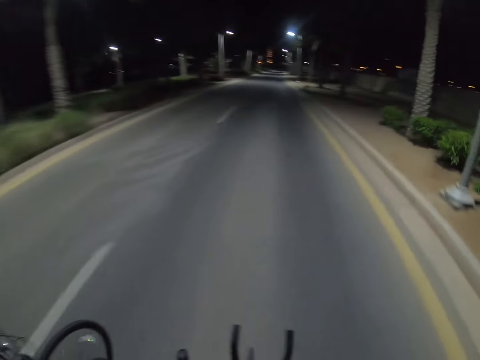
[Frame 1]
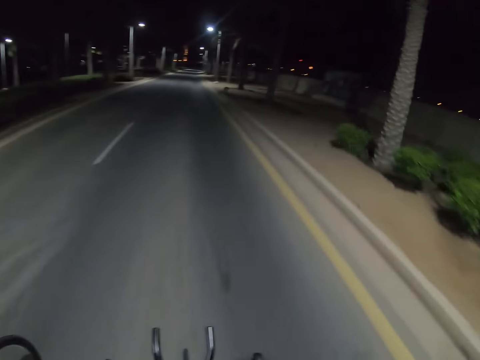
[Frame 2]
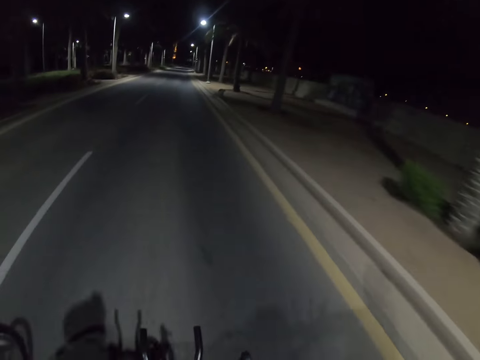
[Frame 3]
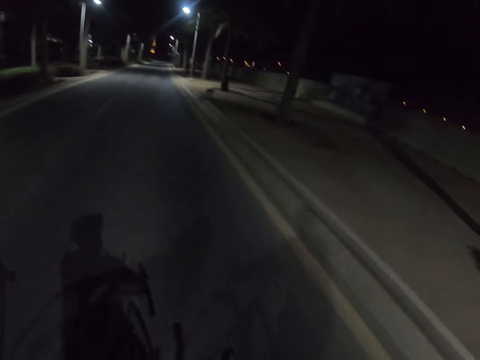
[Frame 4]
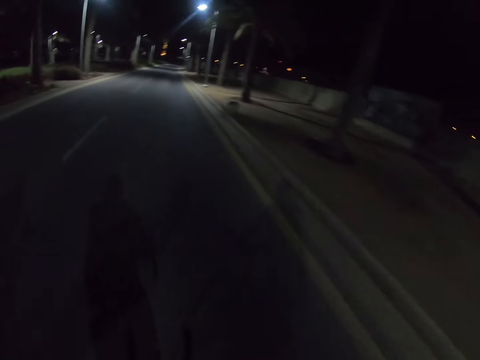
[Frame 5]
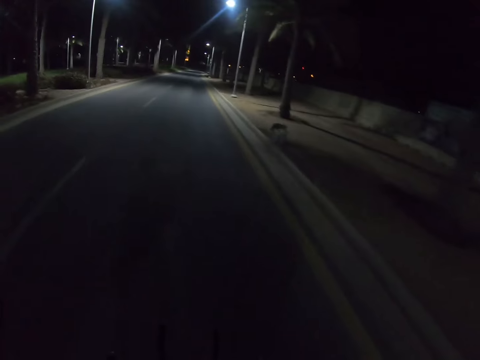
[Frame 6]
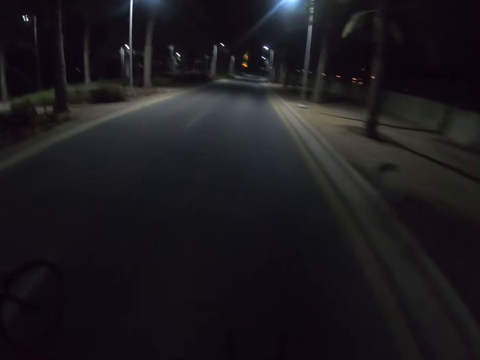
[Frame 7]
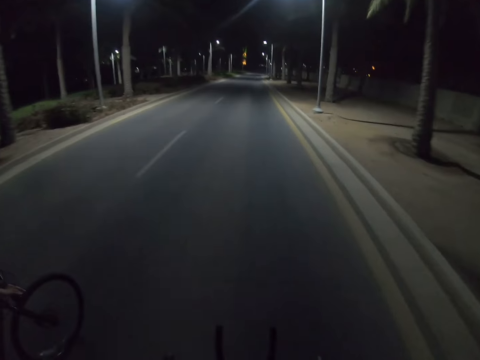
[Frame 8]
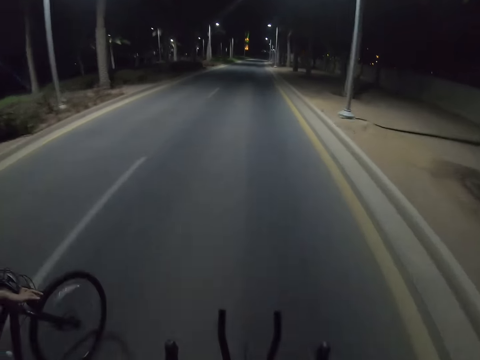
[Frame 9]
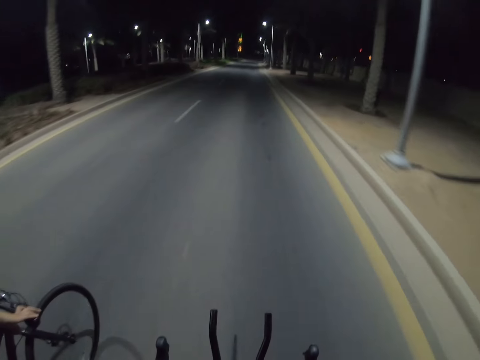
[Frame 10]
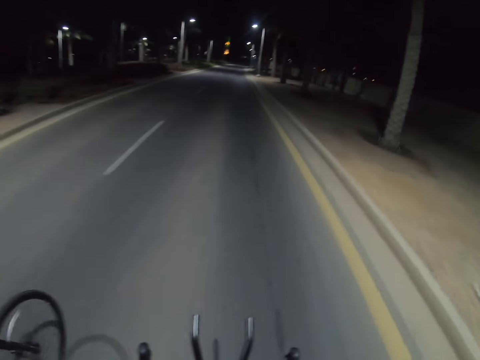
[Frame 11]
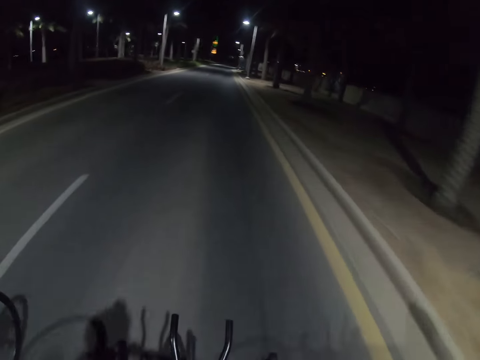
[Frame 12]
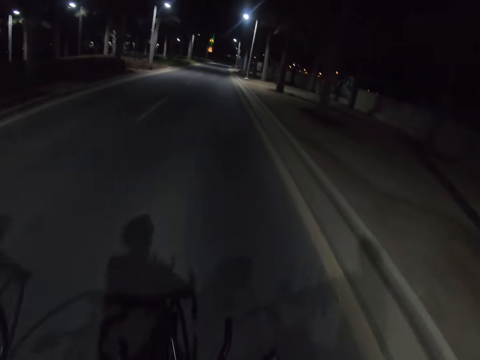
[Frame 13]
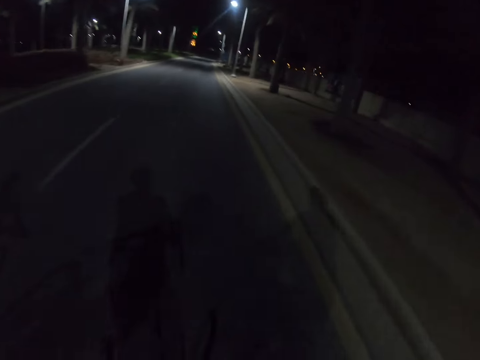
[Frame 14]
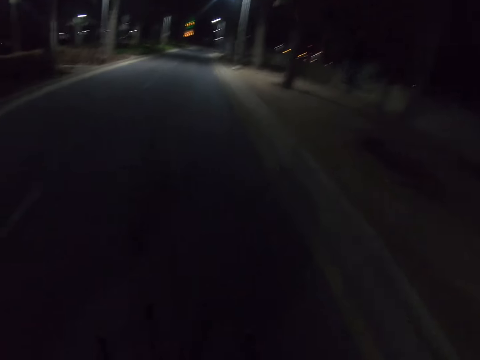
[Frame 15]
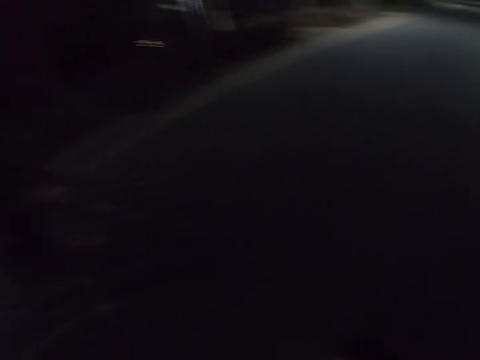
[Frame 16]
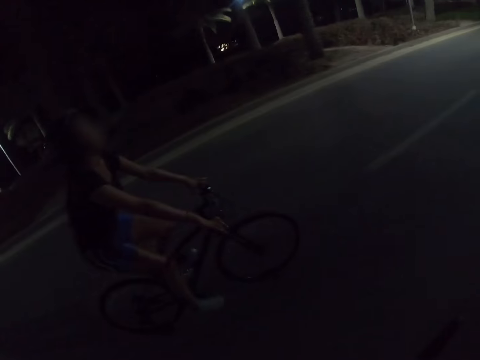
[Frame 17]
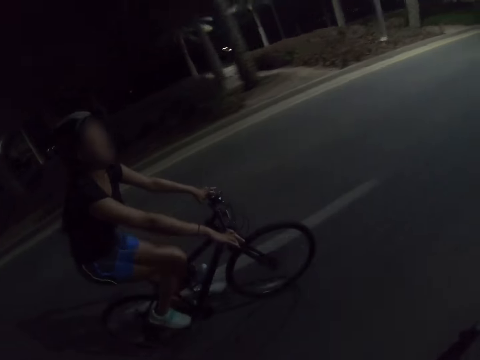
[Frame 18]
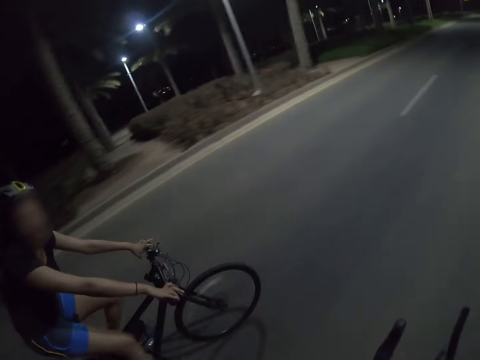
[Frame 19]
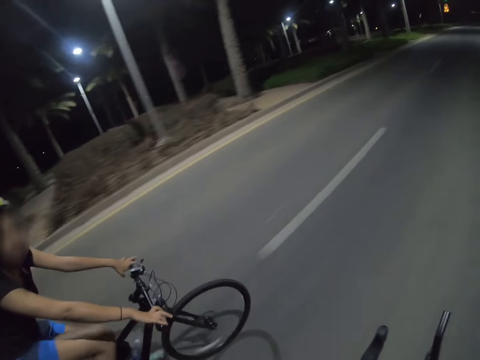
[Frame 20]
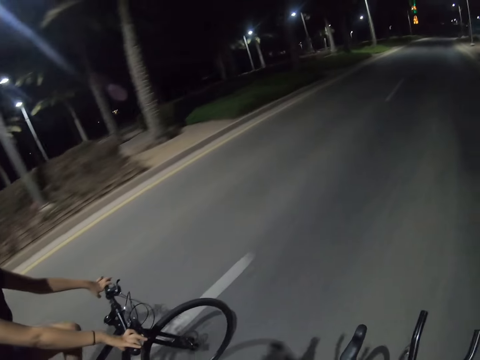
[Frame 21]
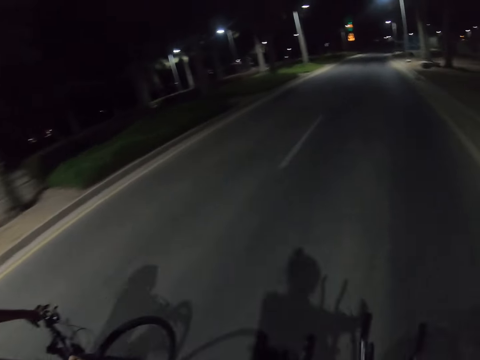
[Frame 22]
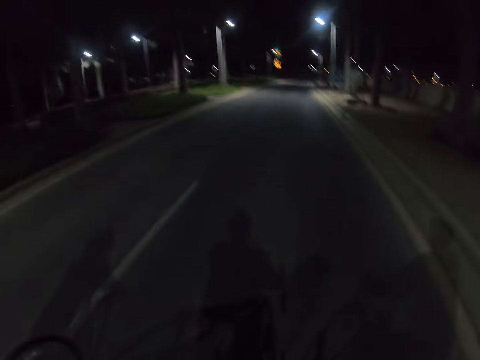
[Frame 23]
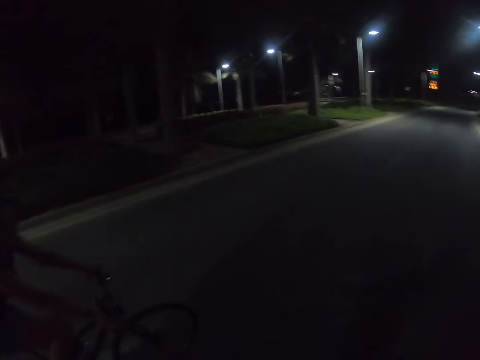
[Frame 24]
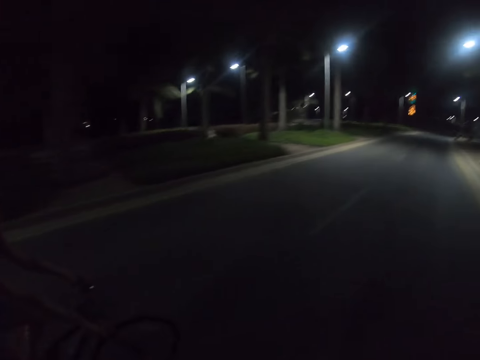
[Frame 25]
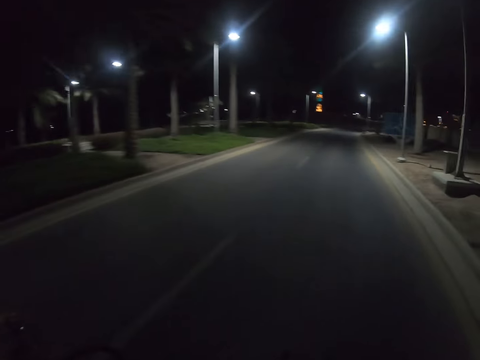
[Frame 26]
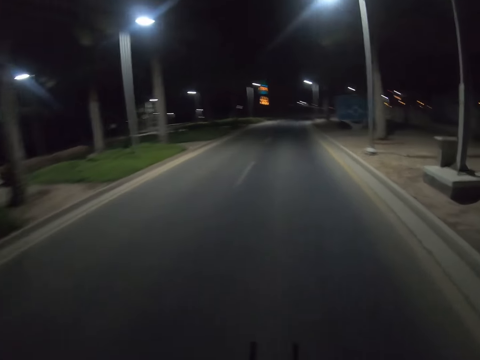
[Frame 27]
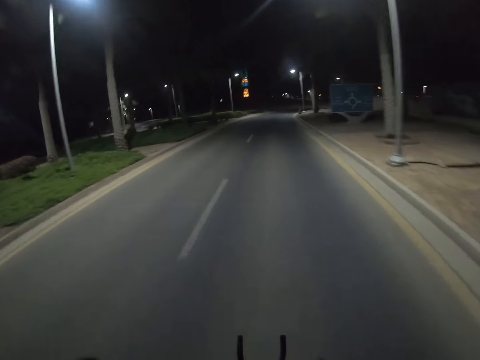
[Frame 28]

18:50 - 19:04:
The camera wearer interacts with a cyclist. The cyclist converses with the camera wearer. The camera wearer looks around and rides a bicycle. They interact with the cyclist and look around.

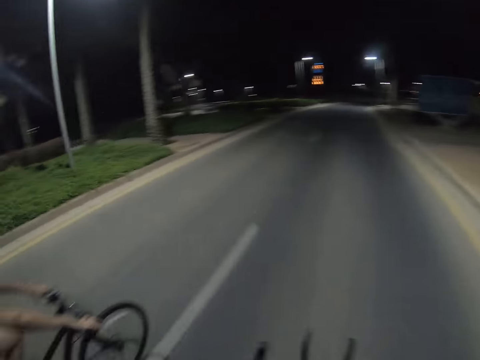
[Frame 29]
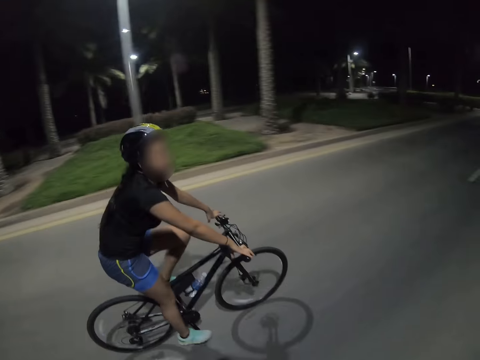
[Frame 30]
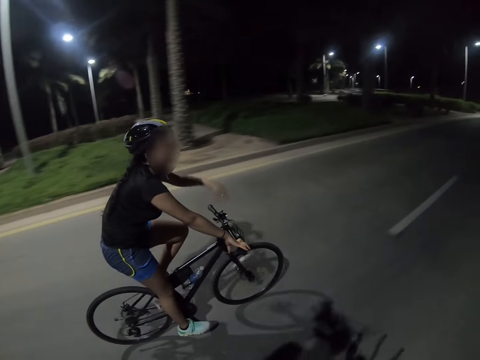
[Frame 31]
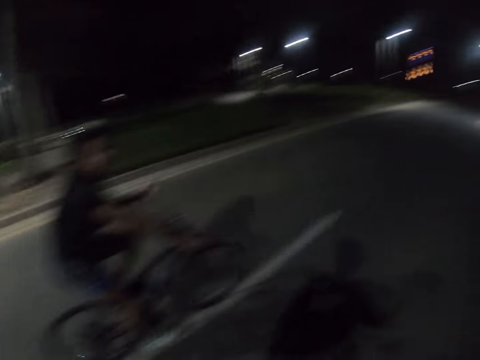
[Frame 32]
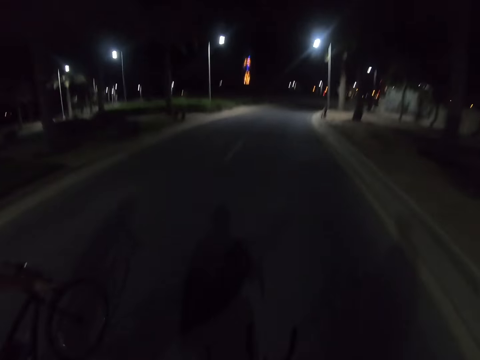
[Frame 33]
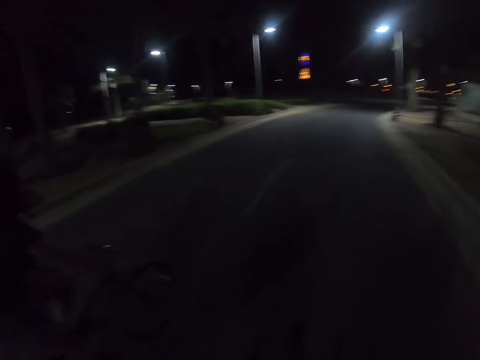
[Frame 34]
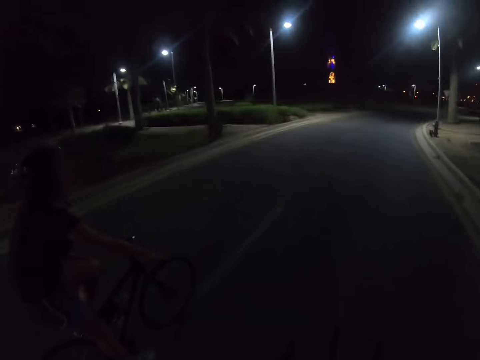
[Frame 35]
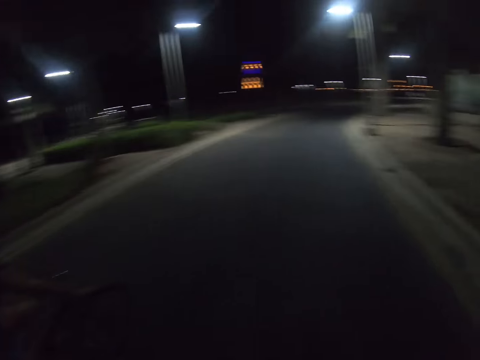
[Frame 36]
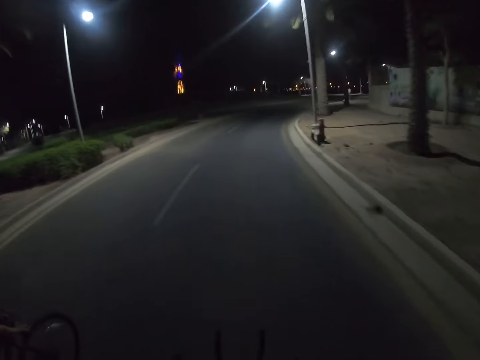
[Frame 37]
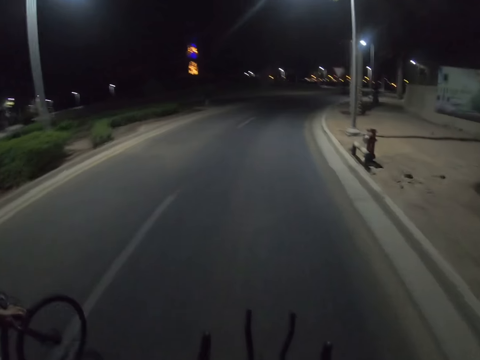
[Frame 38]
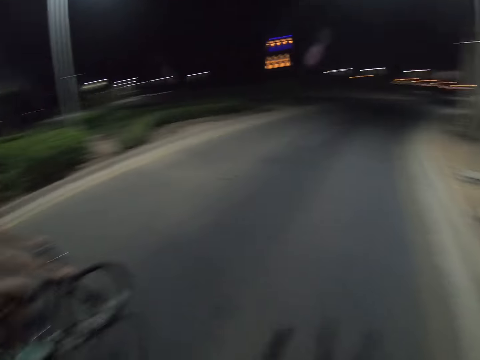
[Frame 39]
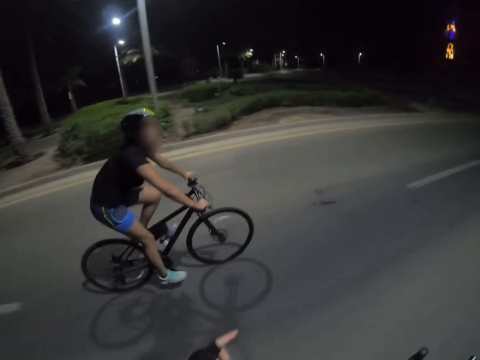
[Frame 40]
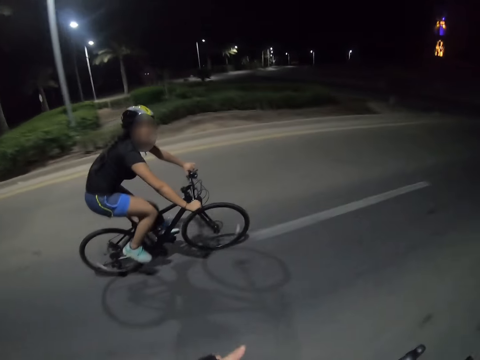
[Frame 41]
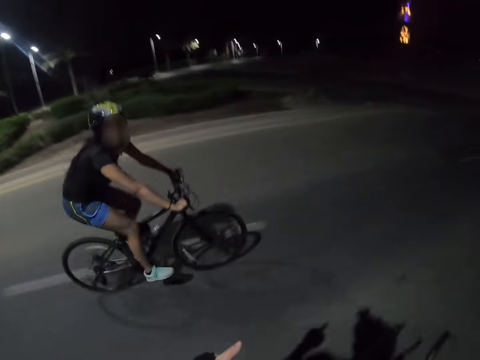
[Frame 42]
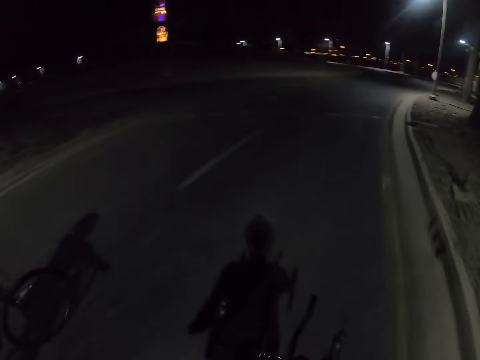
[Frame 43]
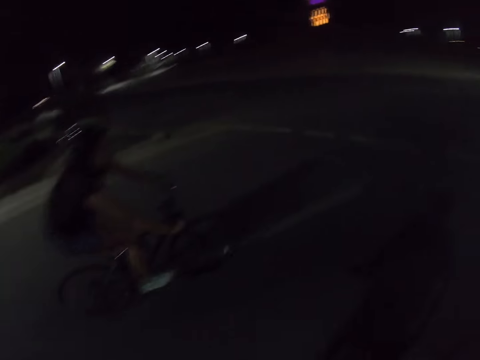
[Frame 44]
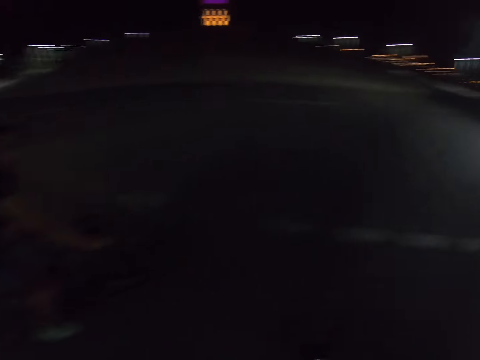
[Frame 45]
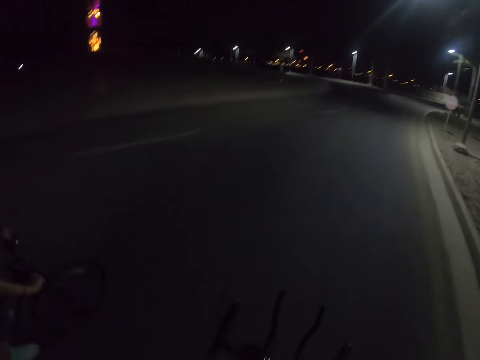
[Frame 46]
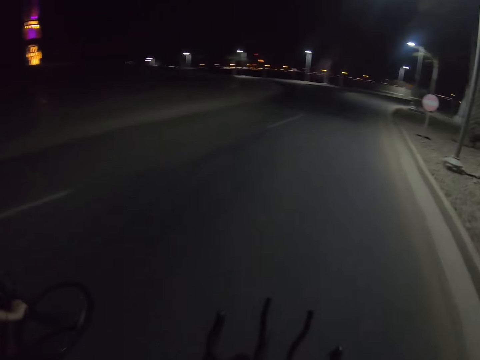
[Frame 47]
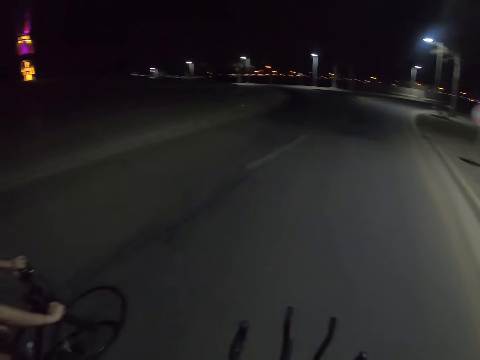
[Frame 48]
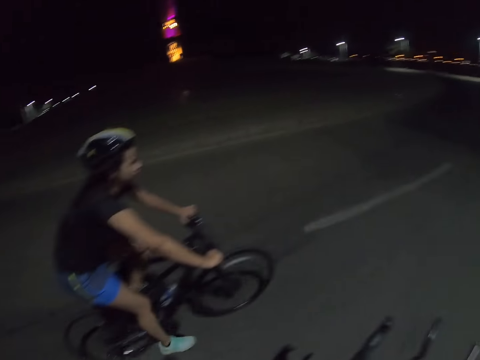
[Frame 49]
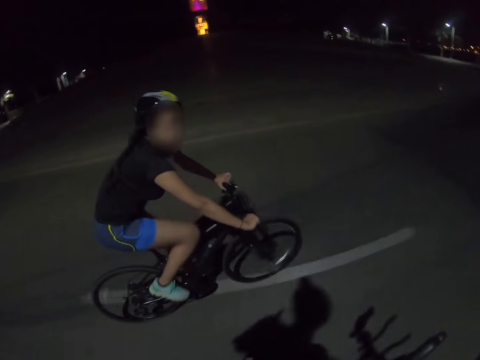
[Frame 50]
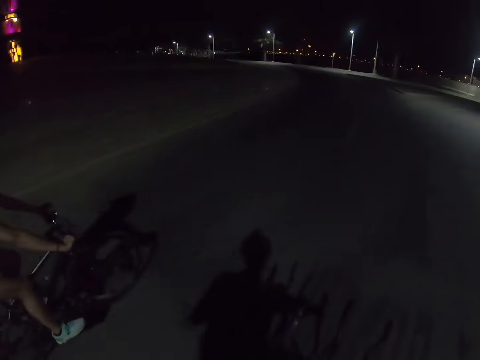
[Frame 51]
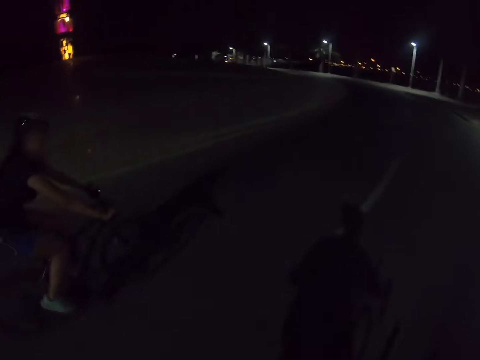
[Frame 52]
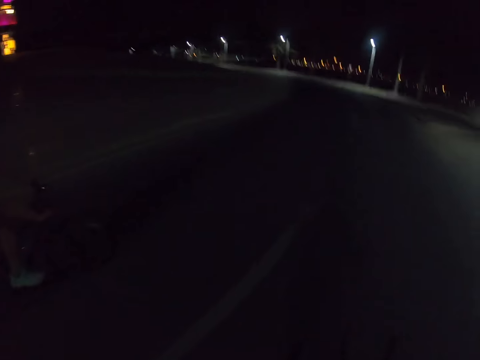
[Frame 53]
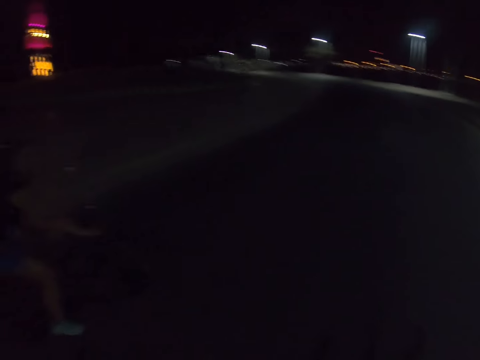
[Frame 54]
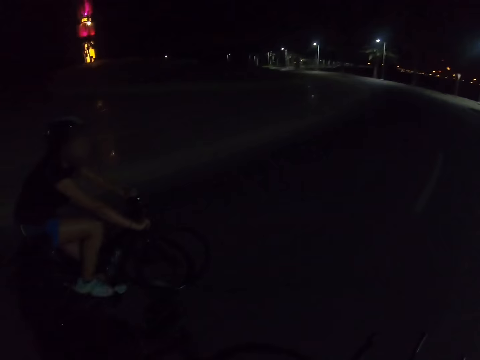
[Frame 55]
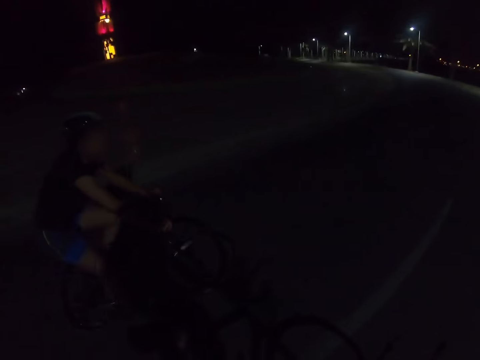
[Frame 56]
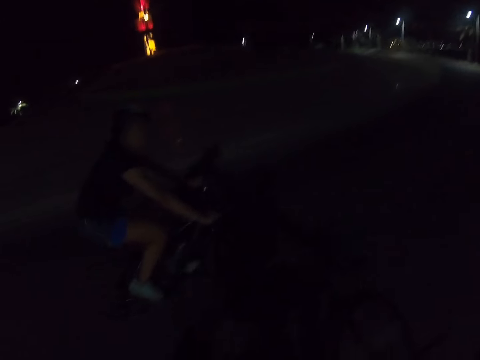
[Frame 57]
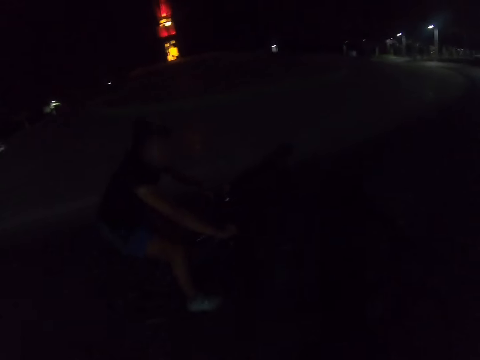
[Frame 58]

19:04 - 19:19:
The camera wearer interacts with a cyclist. The cyclist talks to the camera wearer with gestures and sways a hand. The camera wearer looks around and rides a bicycle. They look at the cyclist, look around, interact with the cyclist and point a finger. They look around, ride the bicycle, look at the cyclist and look around. They interact with the cyclist. The cyclist converses with the camera wearer. The camera wearer looks around, interacts with the cyclist, looks around and interacts with the cyclist.
